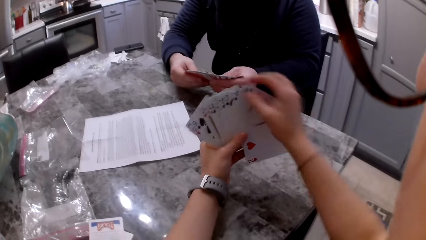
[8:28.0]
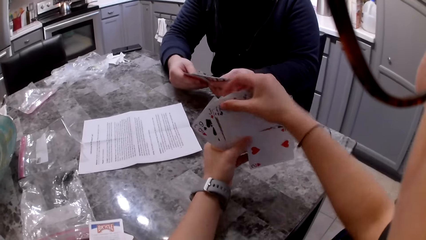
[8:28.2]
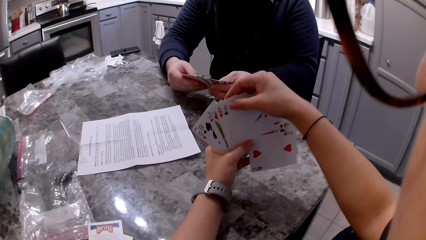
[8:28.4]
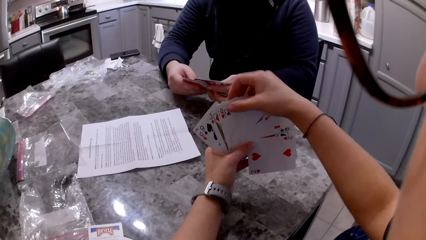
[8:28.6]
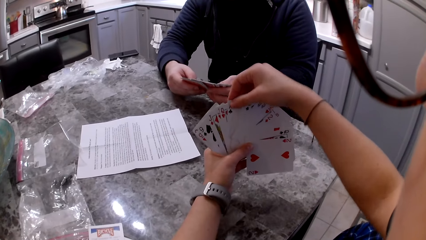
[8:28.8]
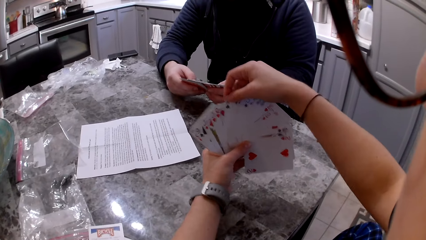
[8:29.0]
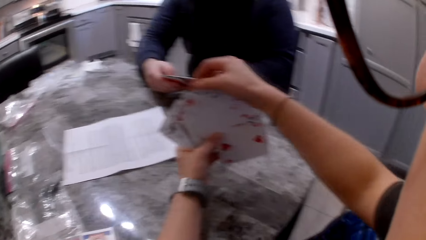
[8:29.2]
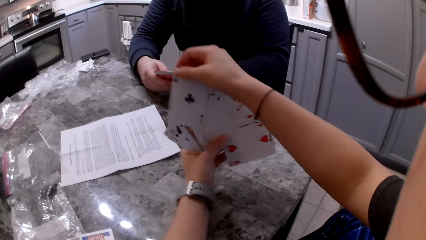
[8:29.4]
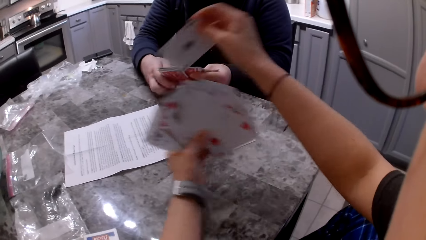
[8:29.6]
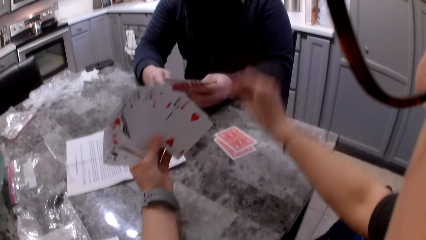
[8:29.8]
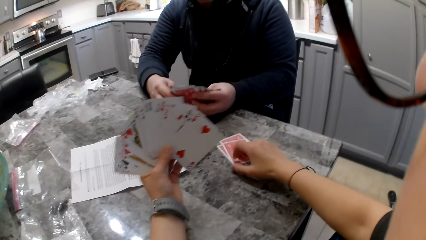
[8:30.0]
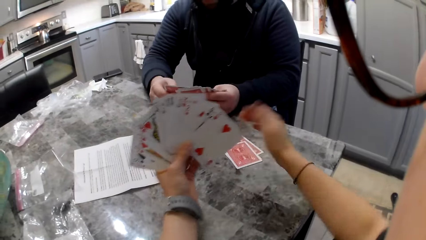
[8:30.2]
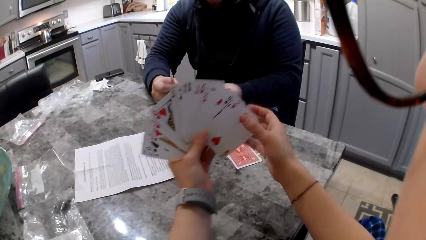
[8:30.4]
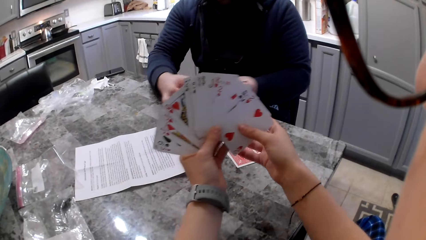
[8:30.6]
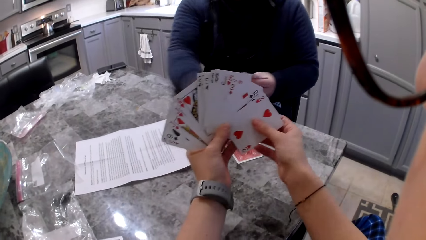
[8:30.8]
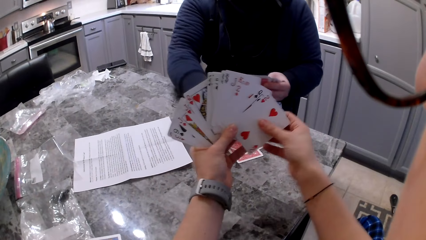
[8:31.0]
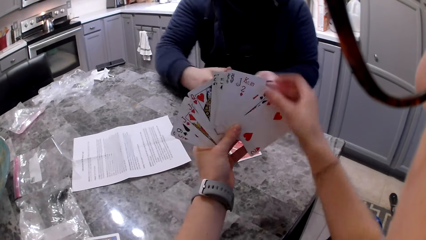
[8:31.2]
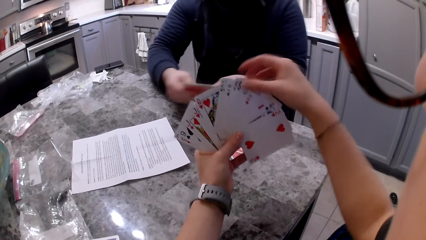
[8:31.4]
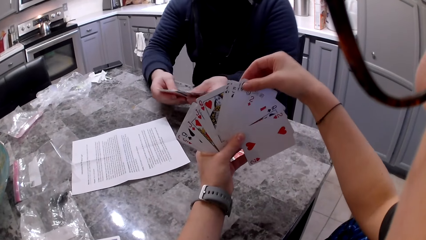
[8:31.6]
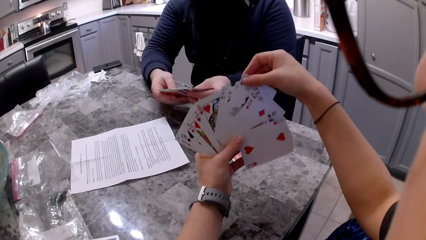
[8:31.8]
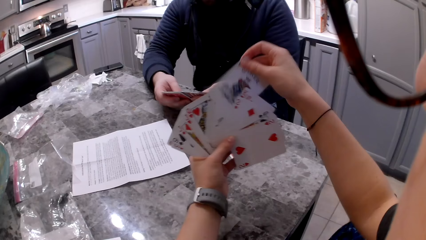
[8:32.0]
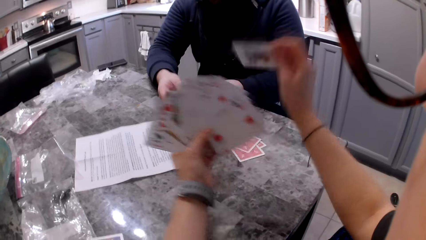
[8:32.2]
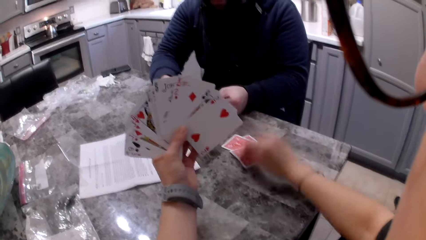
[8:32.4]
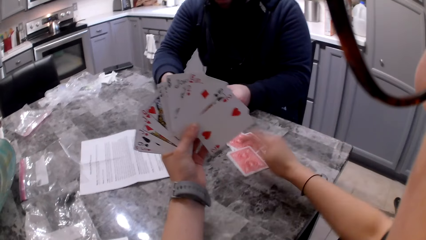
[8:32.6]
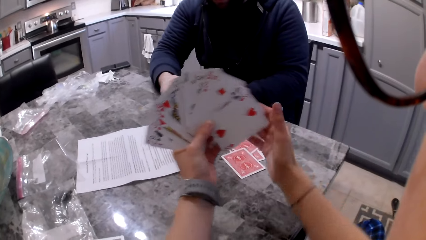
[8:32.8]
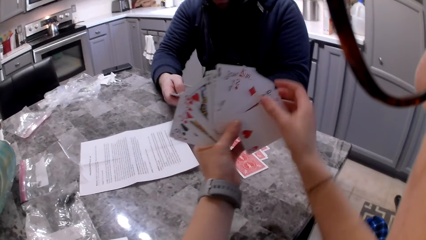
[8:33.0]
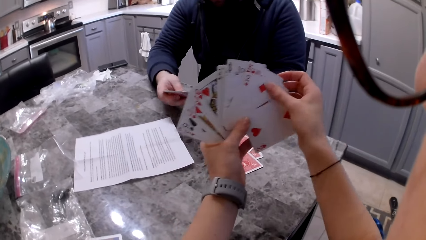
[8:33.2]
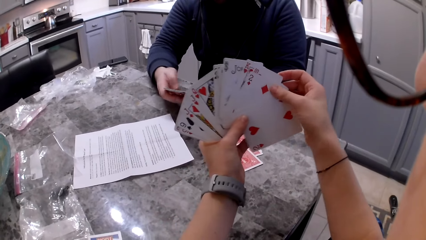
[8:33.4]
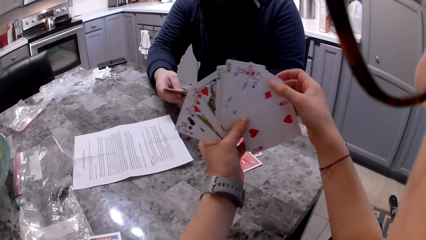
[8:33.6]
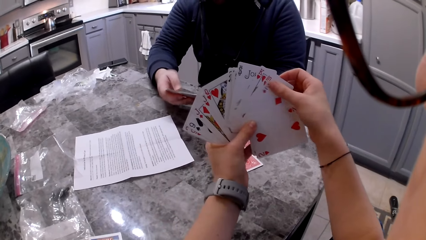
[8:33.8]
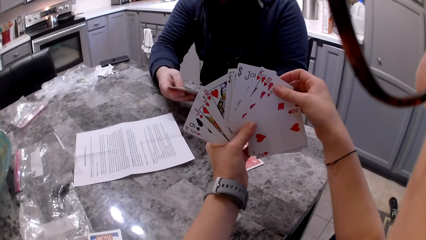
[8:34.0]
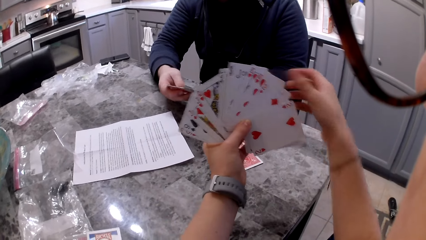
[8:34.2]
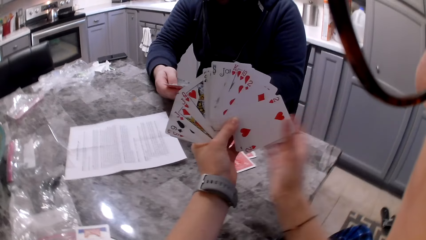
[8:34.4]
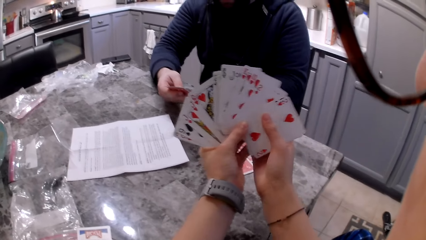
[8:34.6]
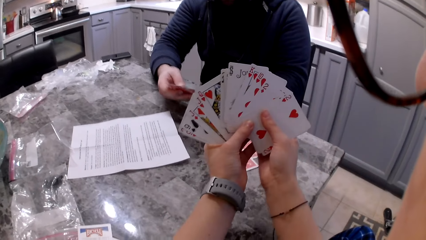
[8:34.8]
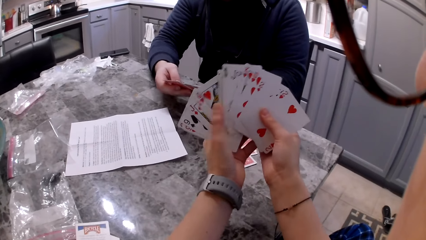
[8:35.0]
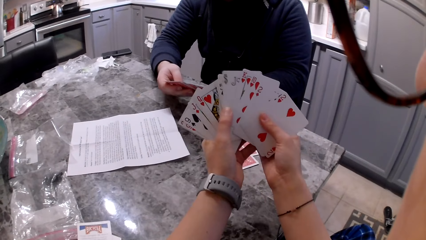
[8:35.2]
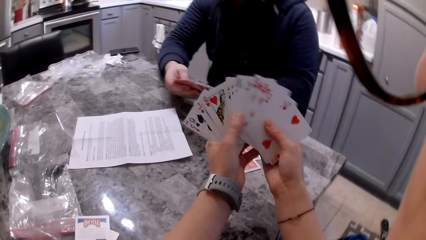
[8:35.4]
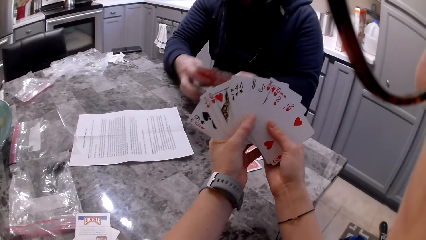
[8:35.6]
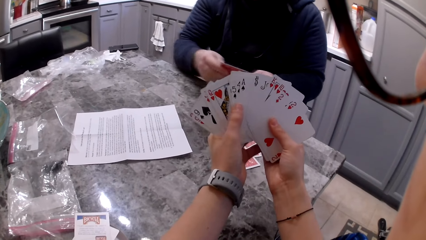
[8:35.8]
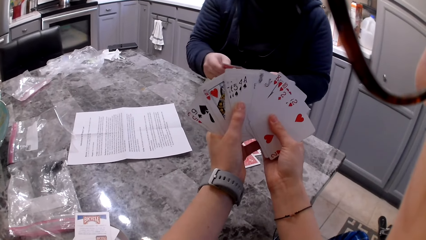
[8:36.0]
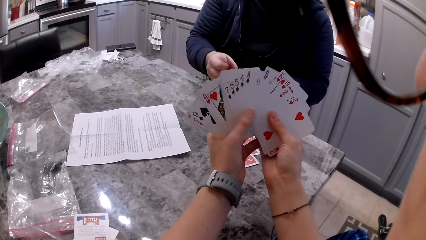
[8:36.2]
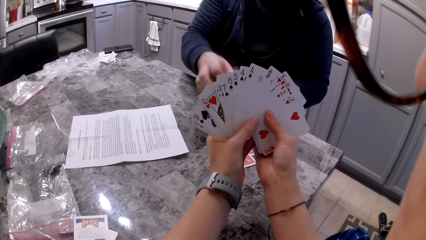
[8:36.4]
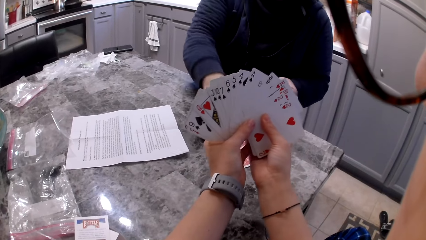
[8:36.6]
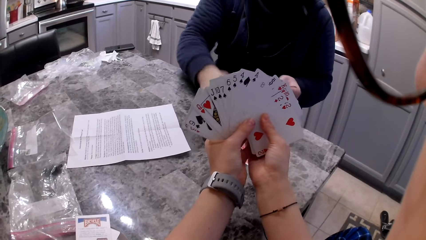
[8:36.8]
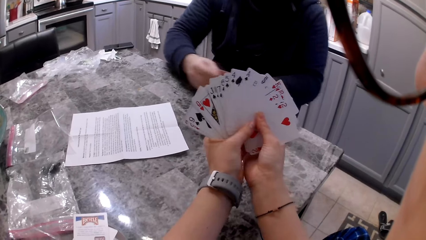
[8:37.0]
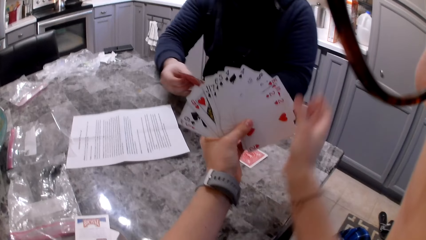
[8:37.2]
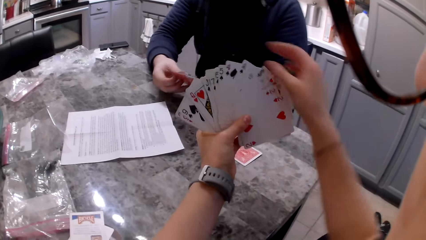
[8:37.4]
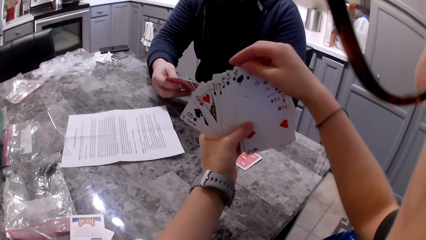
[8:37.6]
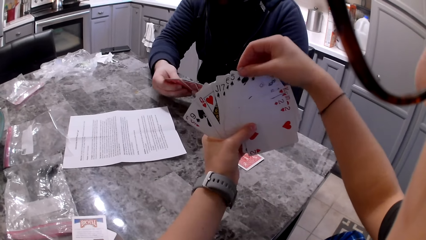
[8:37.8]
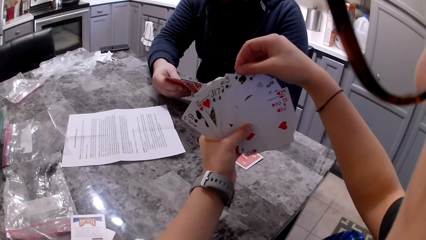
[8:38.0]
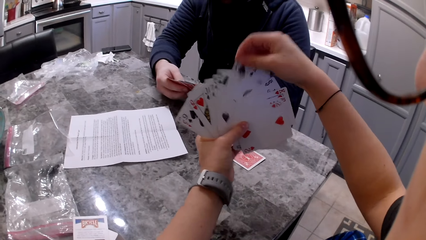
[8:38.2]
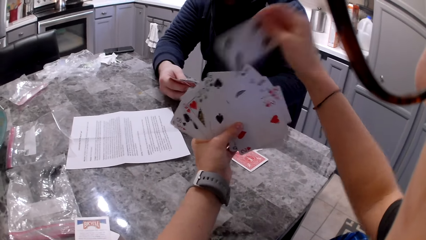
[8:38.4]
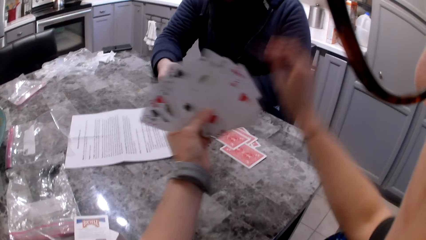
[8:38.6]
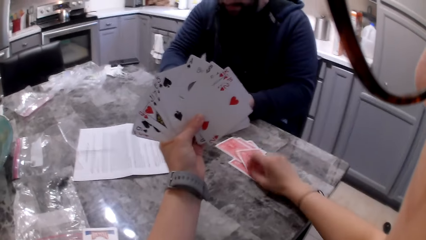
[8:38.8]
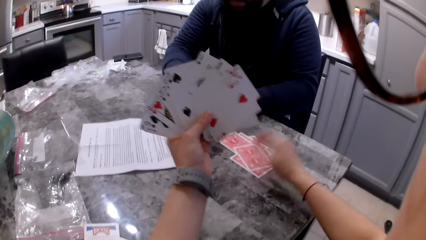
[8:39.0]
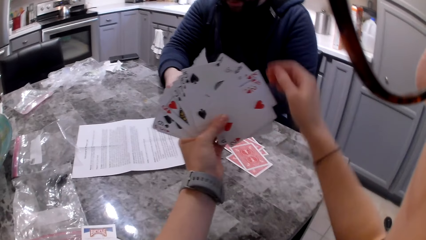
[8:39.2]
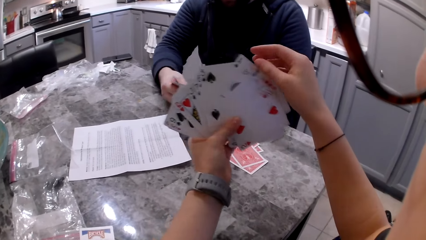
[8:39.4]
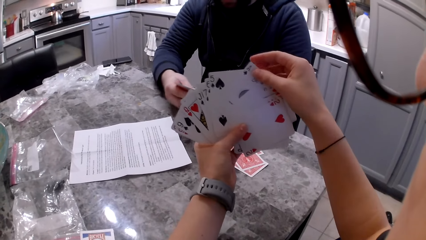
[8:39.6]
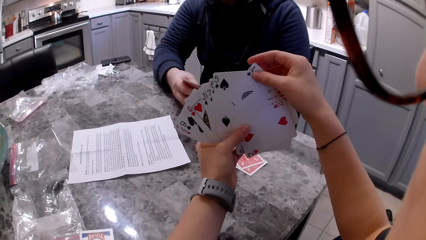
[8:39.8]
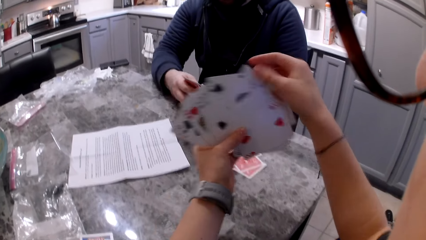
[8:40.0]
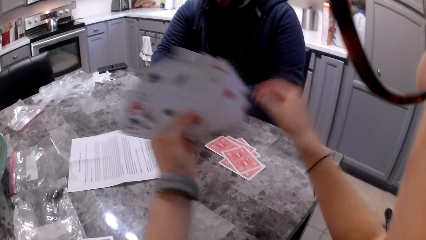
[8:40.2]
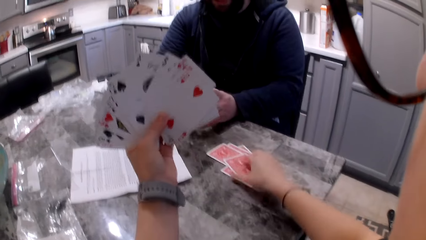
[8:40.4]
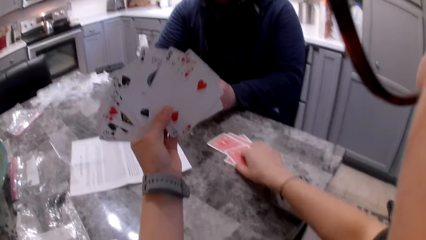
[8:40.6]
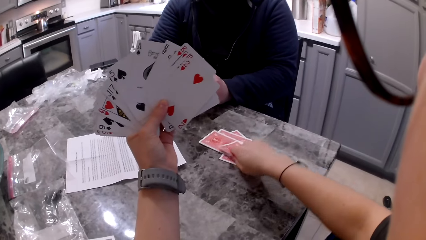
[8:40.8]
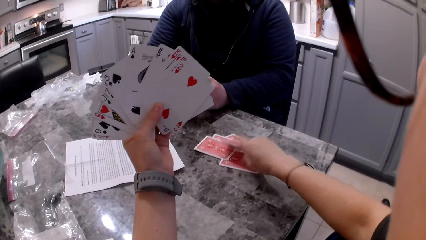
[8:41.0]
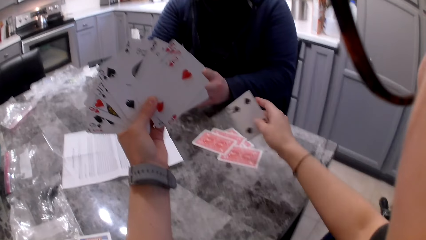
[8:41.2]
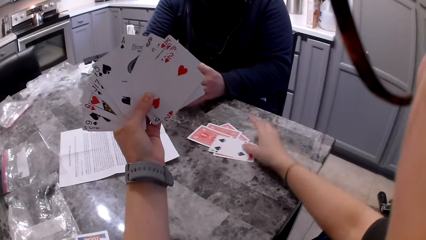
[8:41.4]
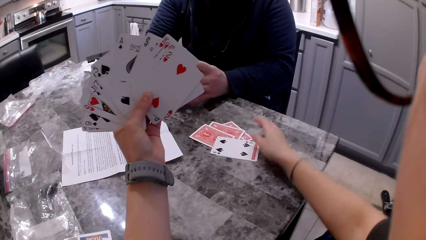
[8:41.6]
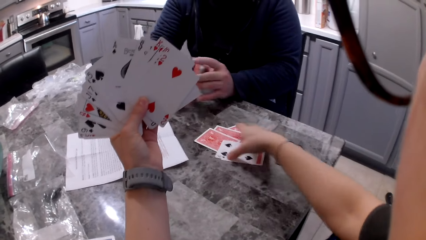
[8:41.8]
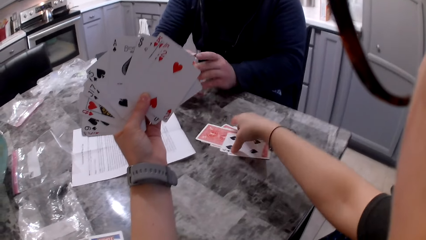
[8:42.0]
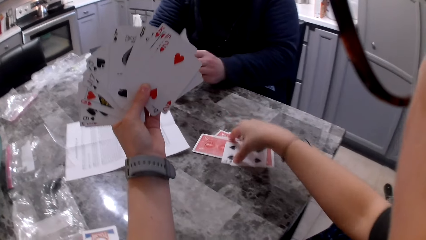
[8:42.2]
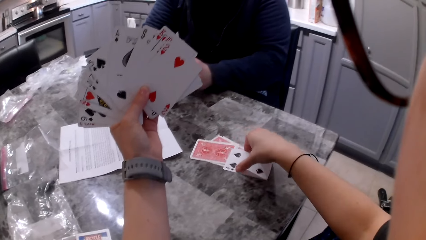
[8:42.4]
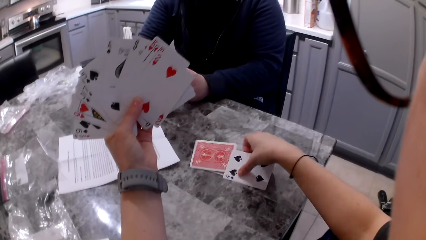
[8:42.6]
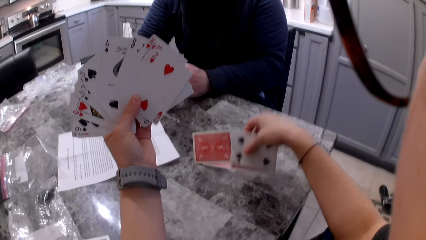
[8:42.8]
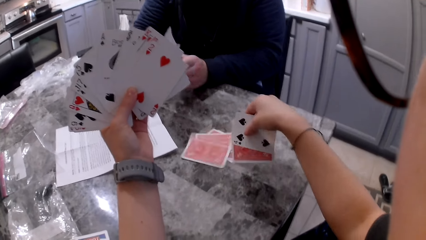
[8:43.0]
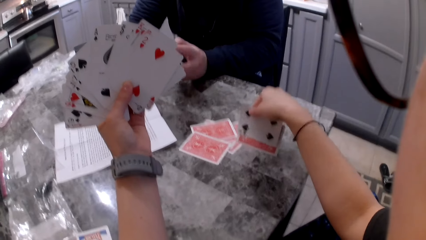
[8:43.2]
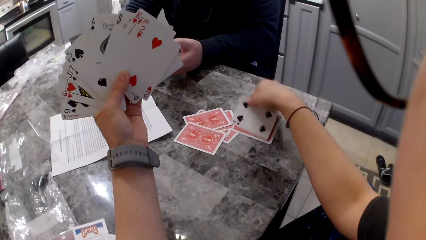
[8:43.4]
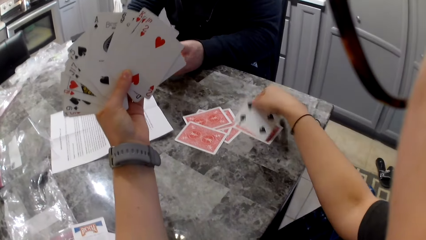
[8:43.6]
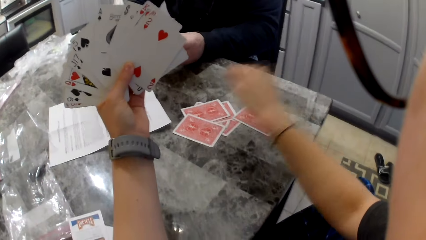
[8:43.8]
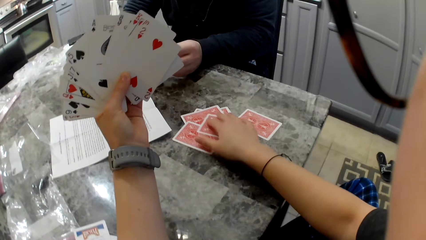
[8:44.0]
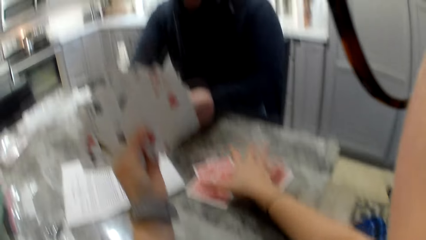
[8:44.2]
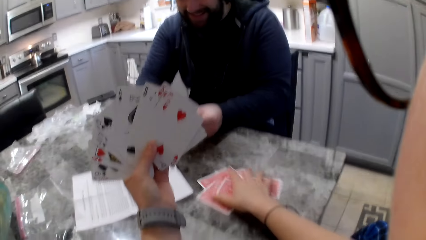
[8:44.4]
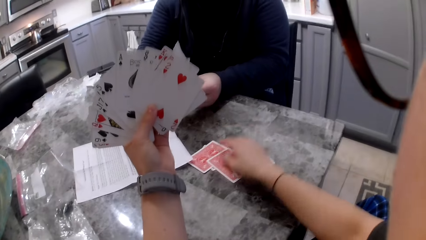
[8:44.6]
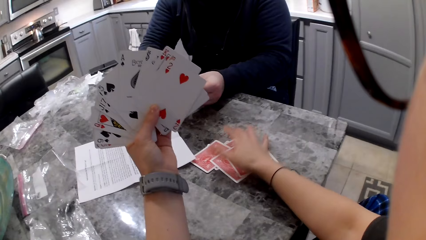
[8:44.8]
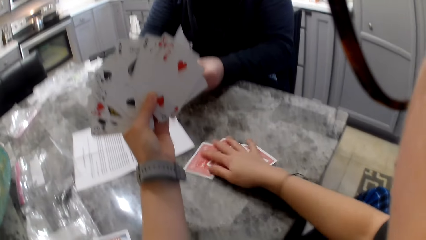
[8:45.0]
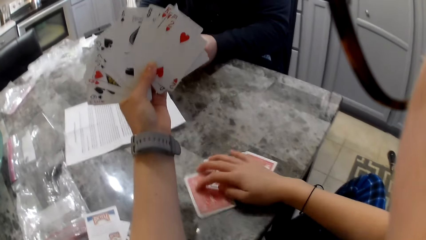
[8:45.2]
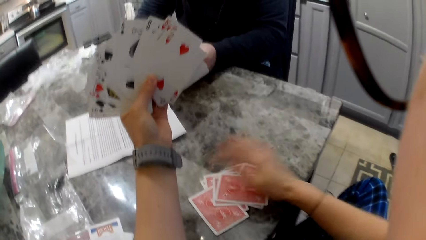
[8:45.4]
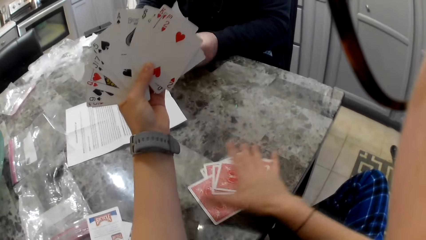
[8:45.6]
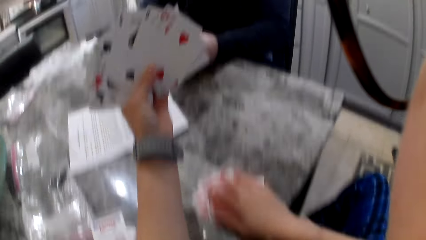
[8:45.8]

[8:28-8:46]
A man shuffles cards in his hands. The camera wearer picks a card with her right hand. She drops the card on the counter. The man picks the card with his right hand. He drops the card on the counter. He shuffles his cards. The camera wearer picks a card with her right hand. She drops the card on the counter. She shuffles the cards in her hand. The man shuffles the cards in his hands. He picks the card with his right hand. He drops the card on the counter. He shuffles the cards in his hands. The camera wearer picks a card with her right hand. She drops the card on the counter. She touches a card with her right hand. She holds the cards in her hands. She flips a card with her right hand. The man shuffles the cards in his hands. The camera wearer moves the cards on the counter. She flips a card with her right hand. The man shuffles the cards in his hands. The camera wearer collects the cards from the table. She moves the cards on the counter.
